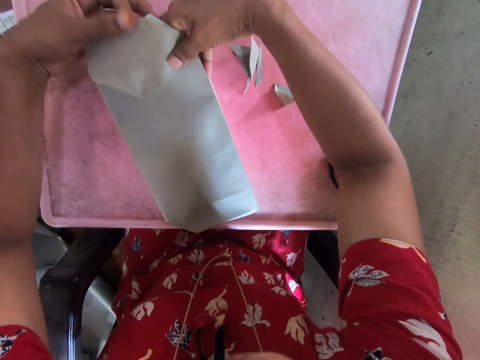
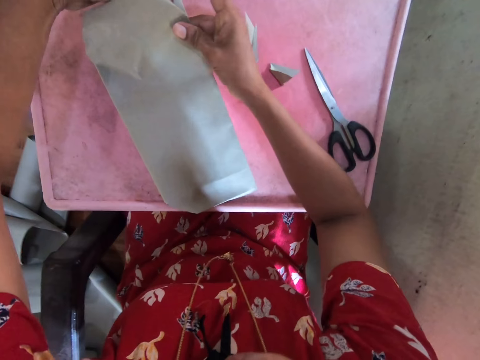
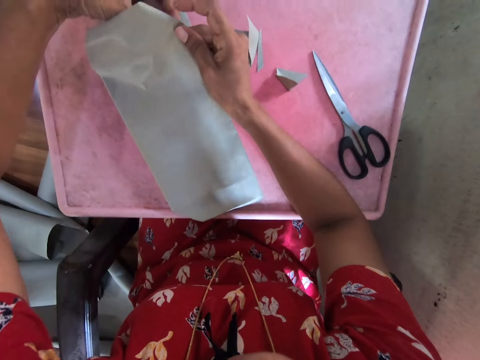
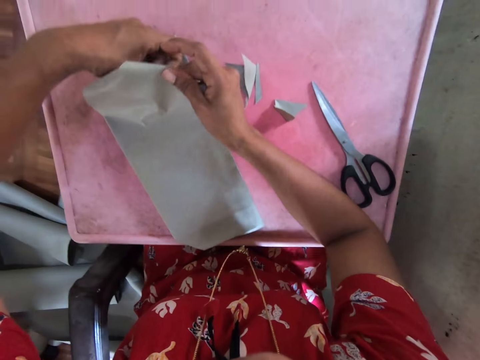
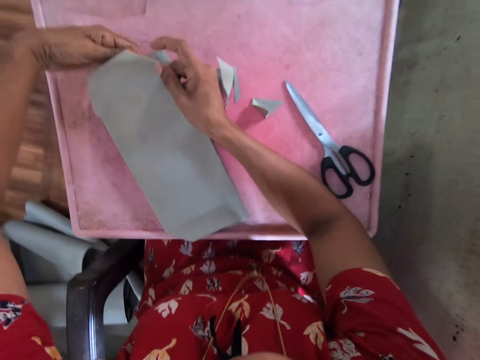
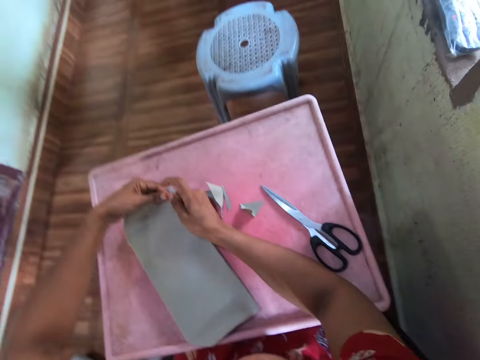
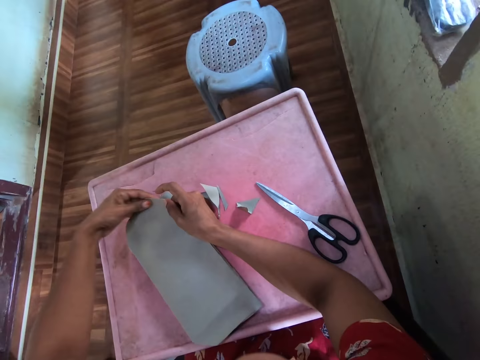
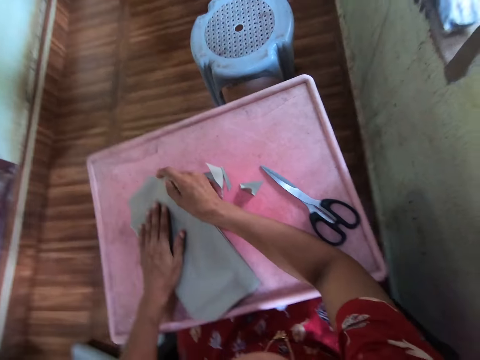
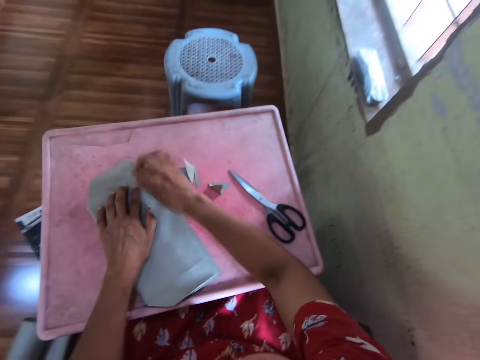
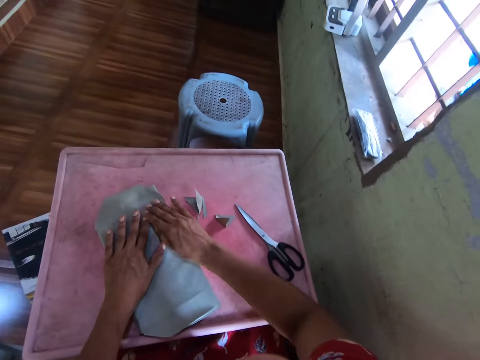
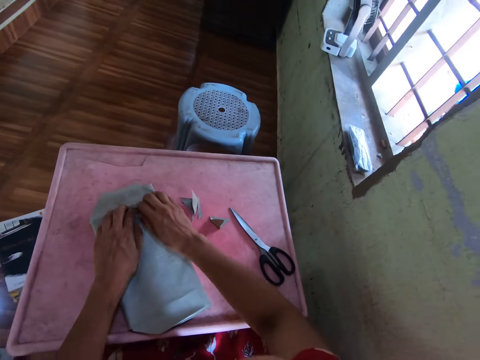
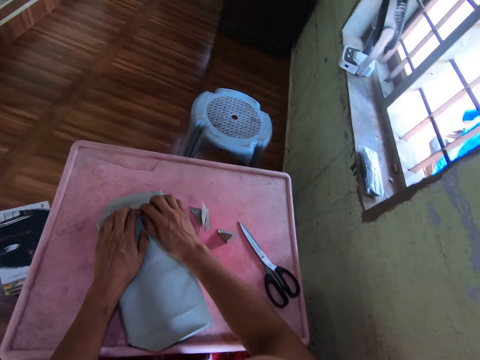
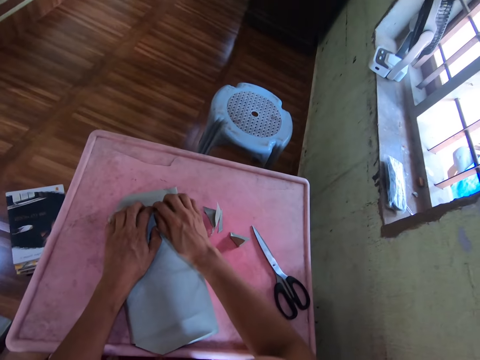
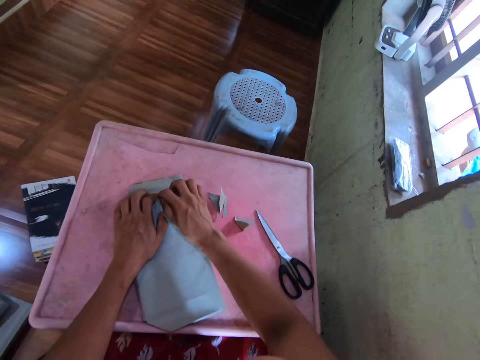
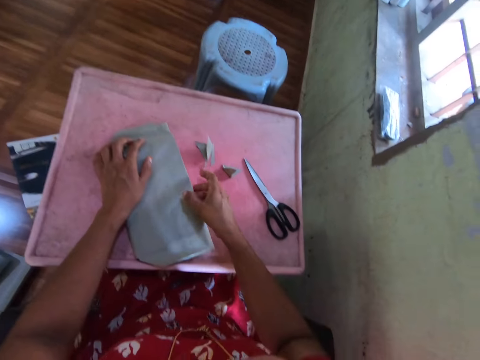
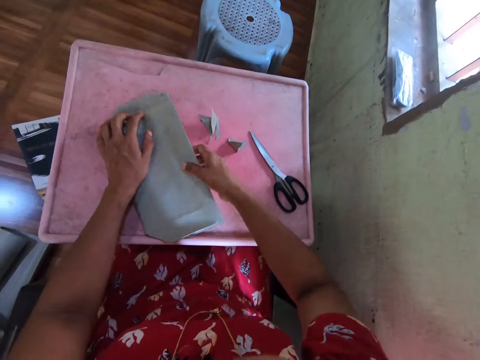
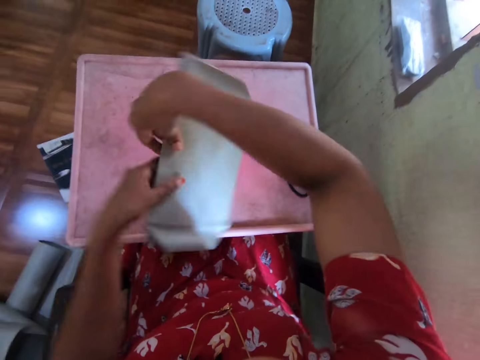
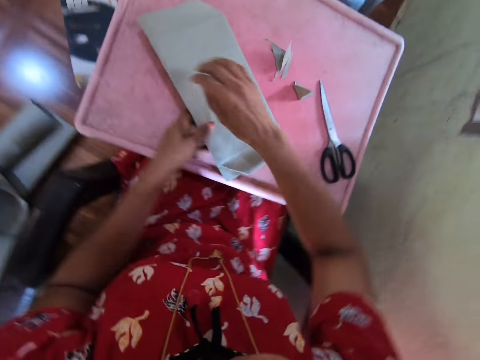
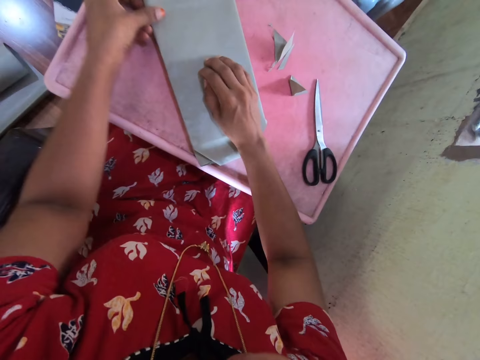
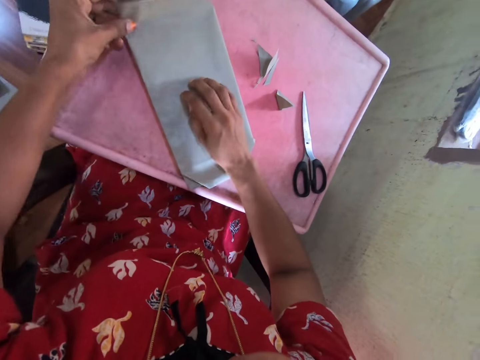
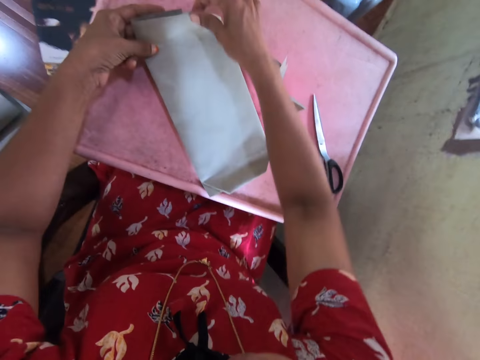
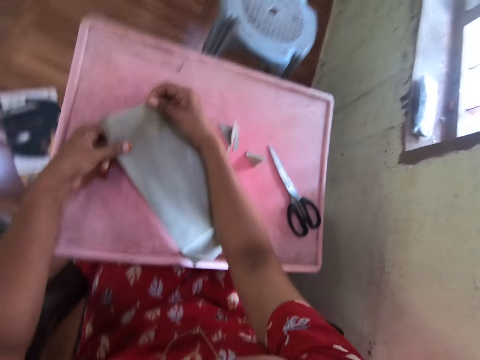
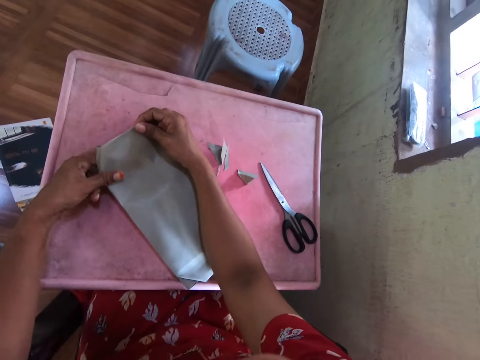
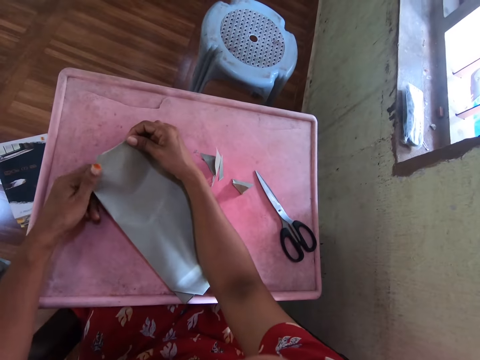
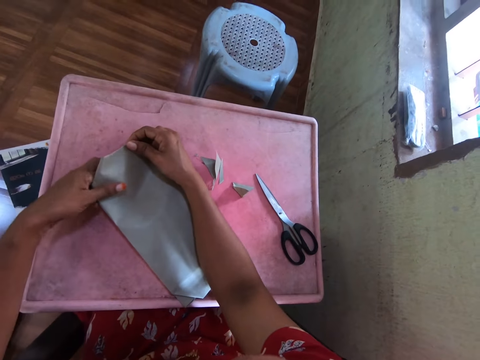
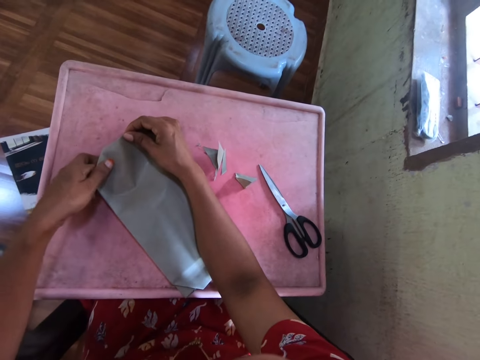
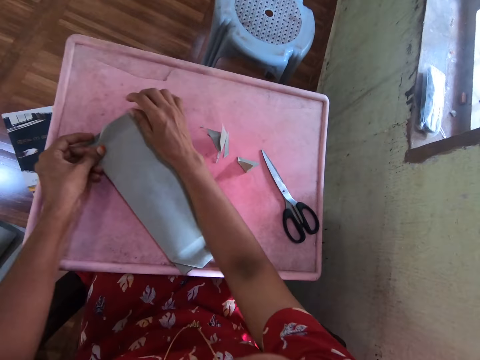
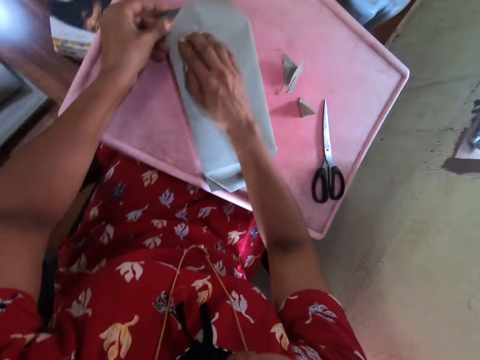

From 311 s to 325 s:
The camera wearer picks up the book from the table with both hands. She drops the book on the table with both hands. She turns the book. She wraps the book on the table with the cardboard paper in both hands. She folds a paper.

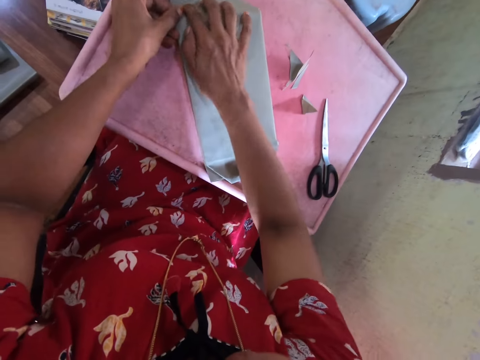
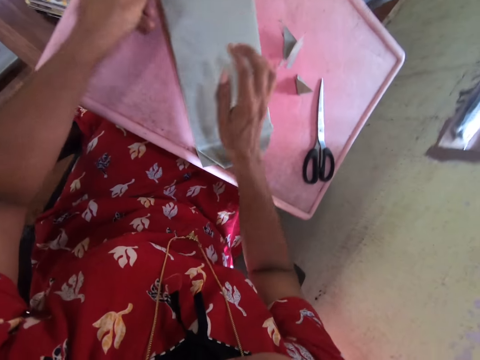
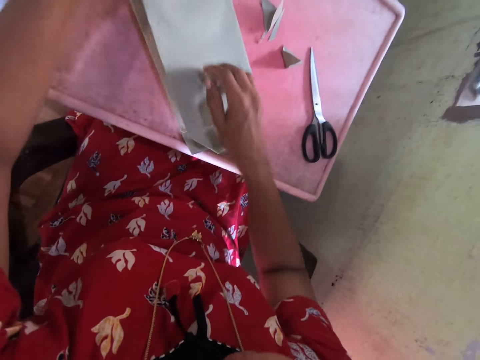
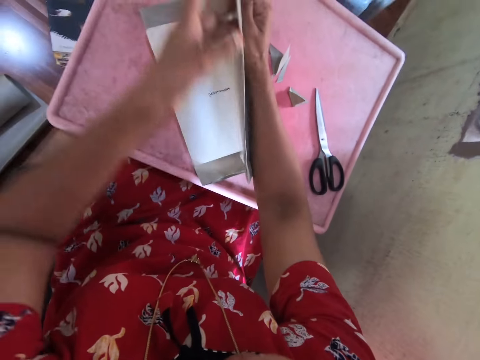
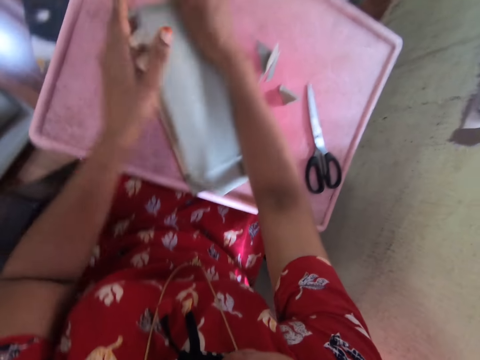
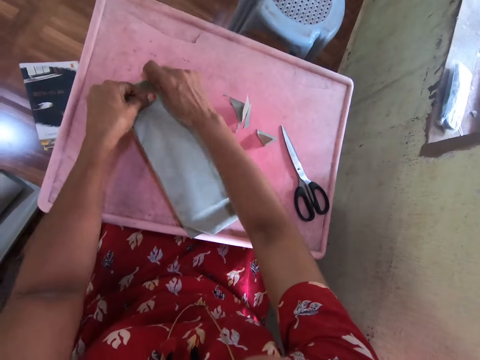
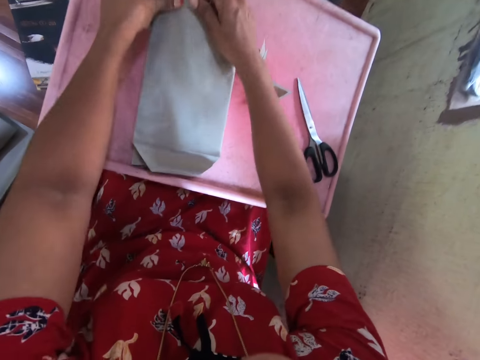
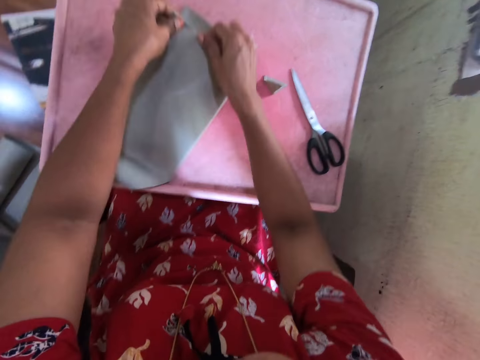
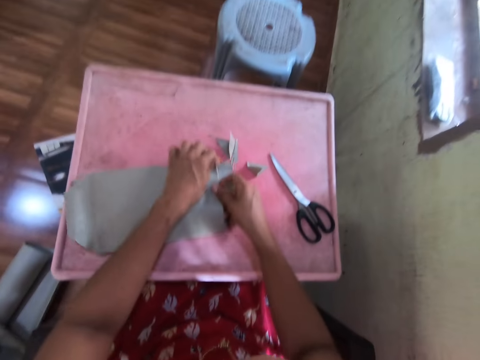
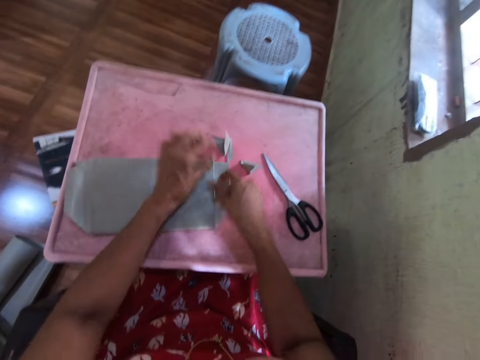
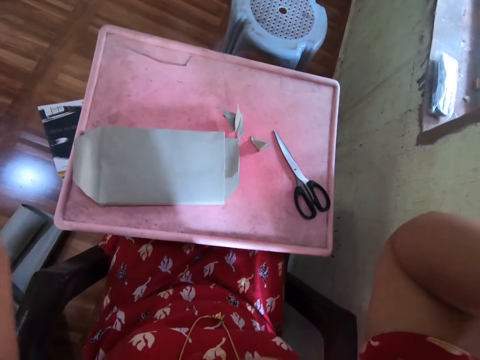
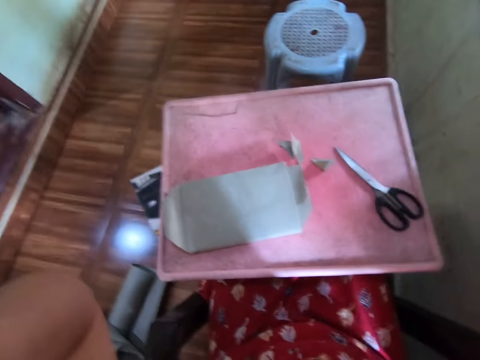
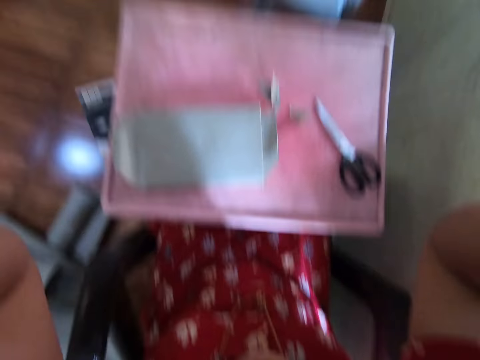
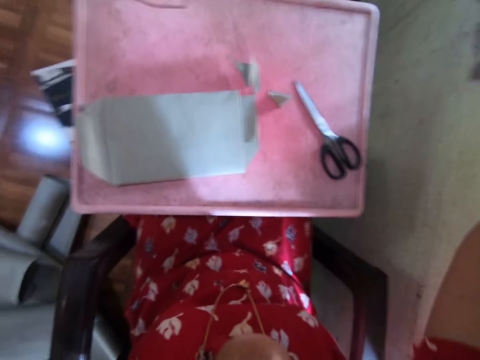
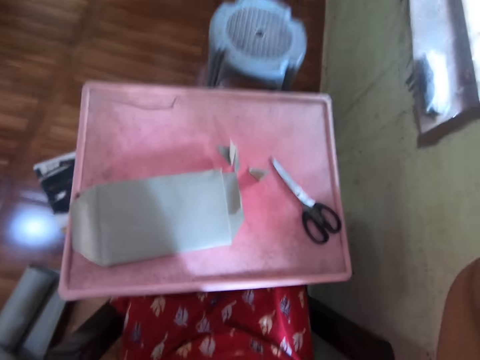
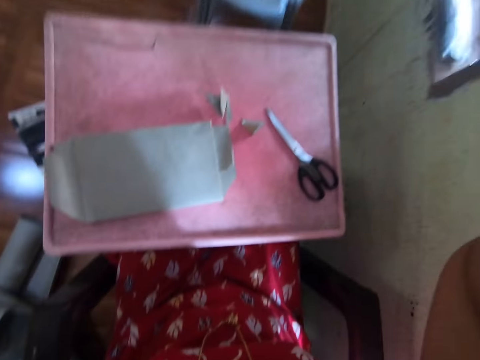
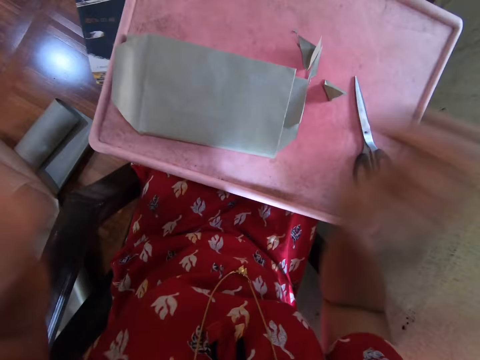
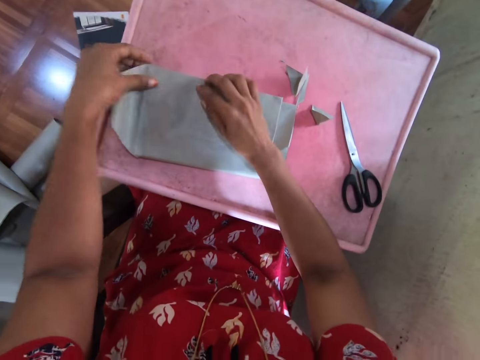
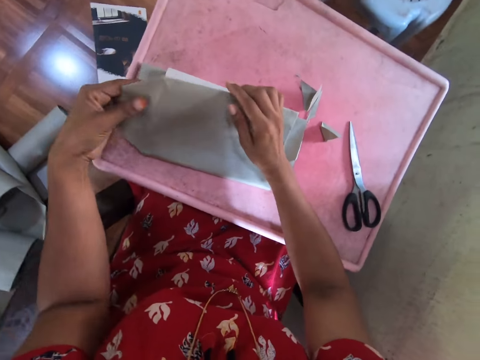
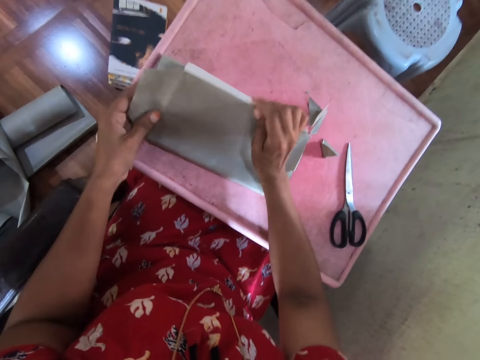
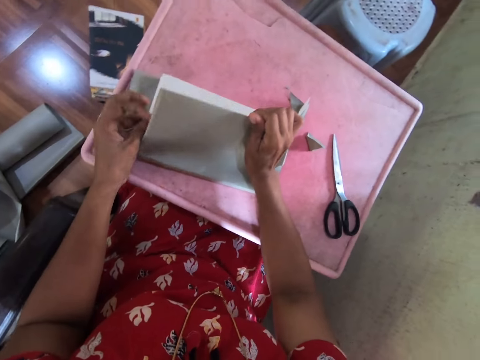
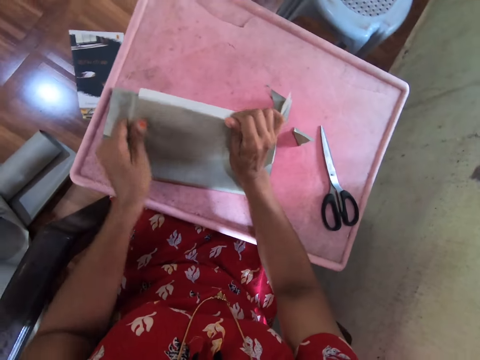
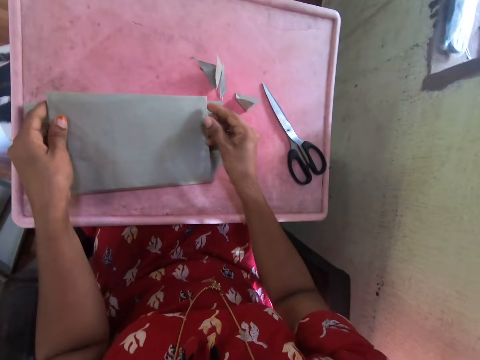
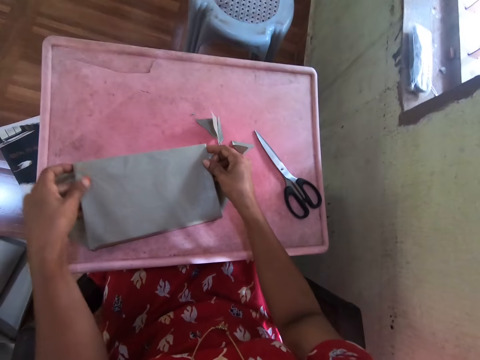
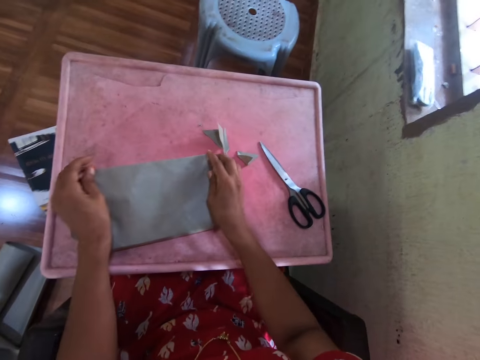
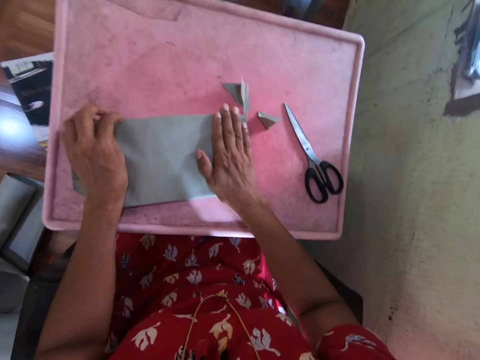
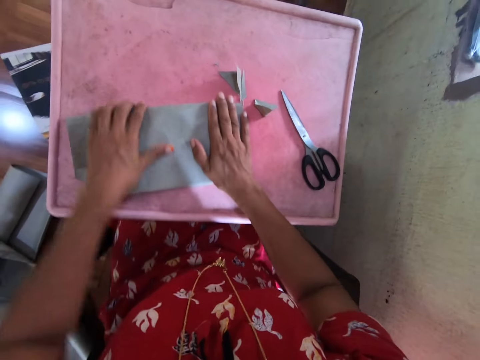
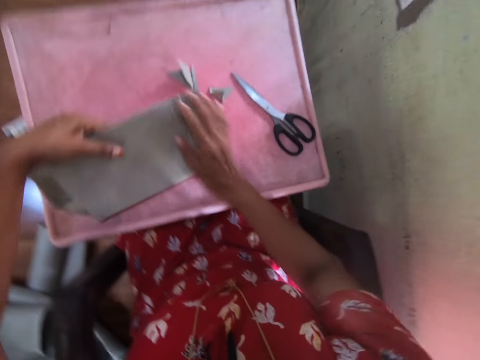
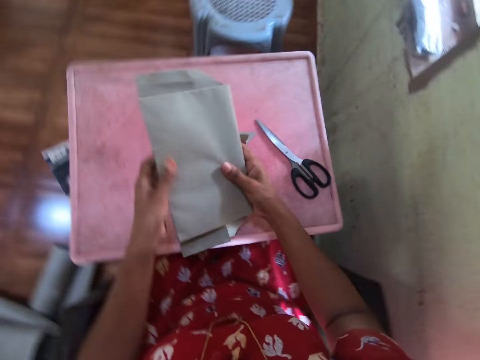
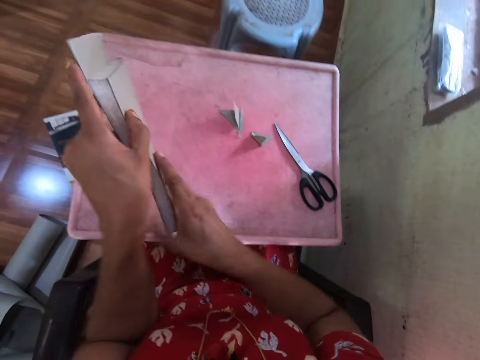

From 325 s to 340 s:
The camera wearer opens a book. She untangles a paper. She adjusts the camera on her head with both hands. She wraps the book on the table with the cardboard paper in both hands. She puts both hands on the book. She folds the paper. She picks up the book from the table with her left hand. She presses down on the book. She holds the book with both hands.
